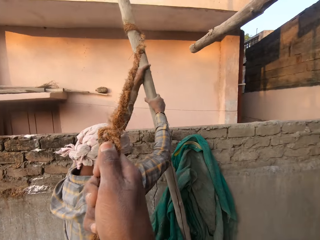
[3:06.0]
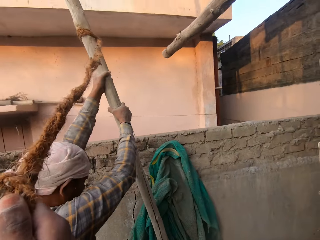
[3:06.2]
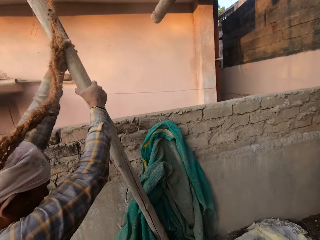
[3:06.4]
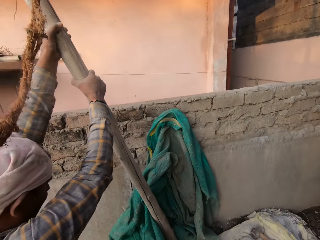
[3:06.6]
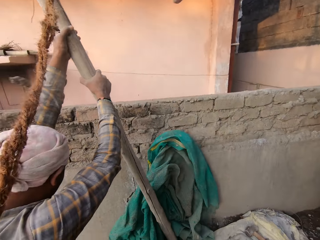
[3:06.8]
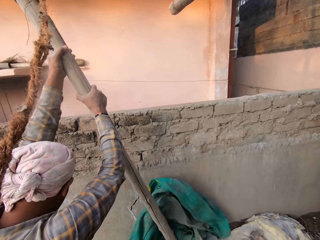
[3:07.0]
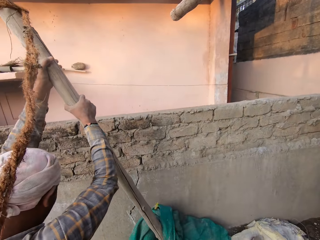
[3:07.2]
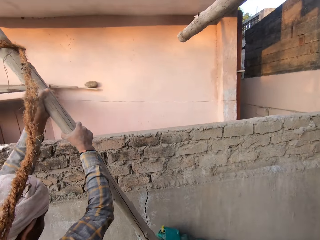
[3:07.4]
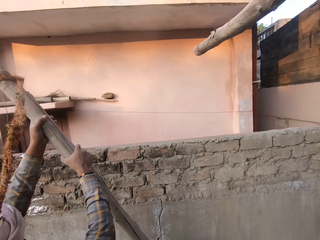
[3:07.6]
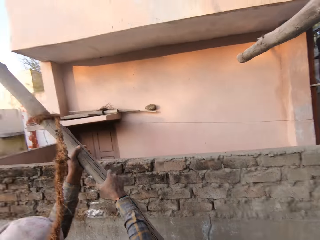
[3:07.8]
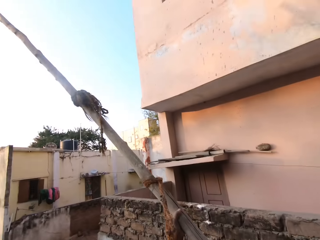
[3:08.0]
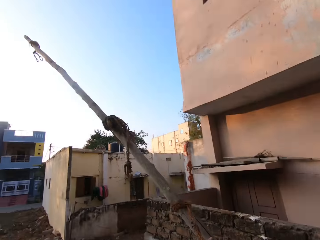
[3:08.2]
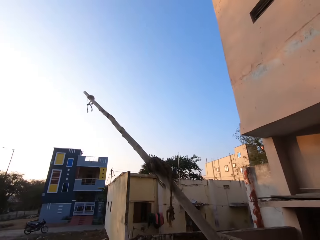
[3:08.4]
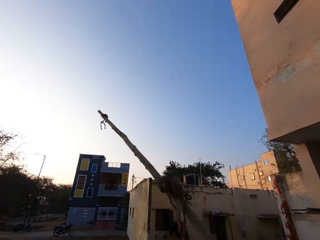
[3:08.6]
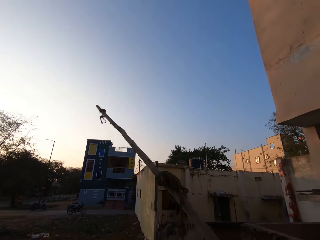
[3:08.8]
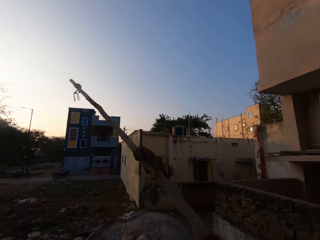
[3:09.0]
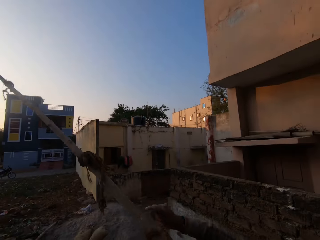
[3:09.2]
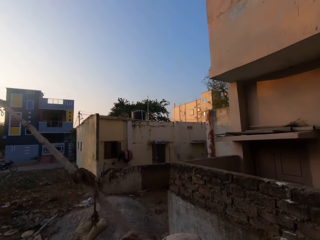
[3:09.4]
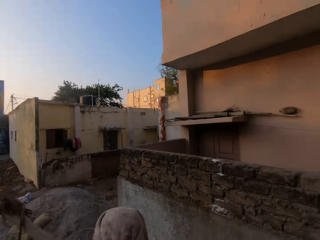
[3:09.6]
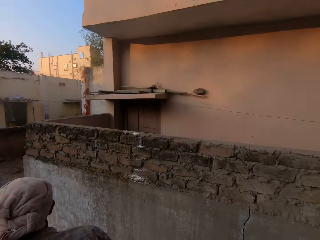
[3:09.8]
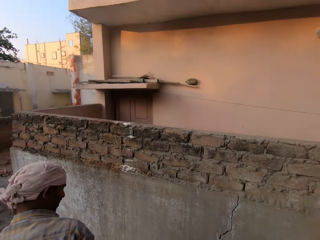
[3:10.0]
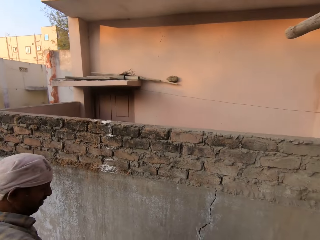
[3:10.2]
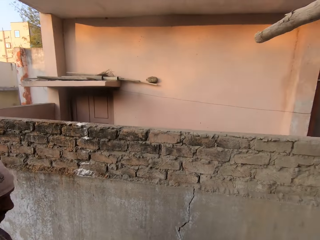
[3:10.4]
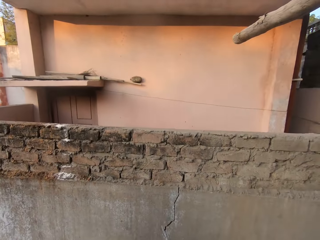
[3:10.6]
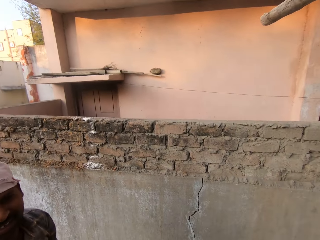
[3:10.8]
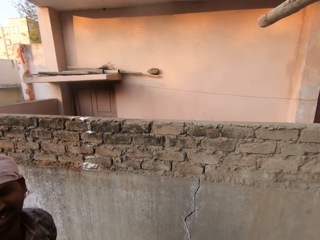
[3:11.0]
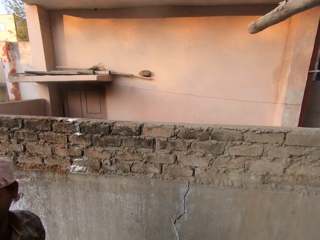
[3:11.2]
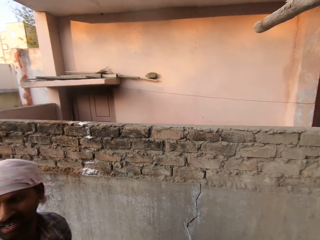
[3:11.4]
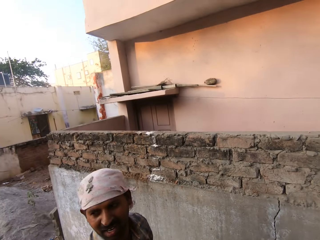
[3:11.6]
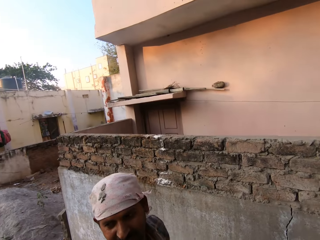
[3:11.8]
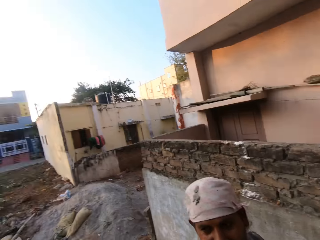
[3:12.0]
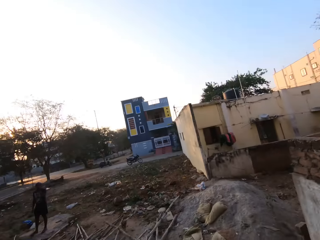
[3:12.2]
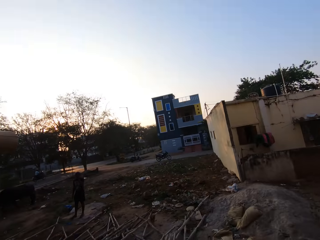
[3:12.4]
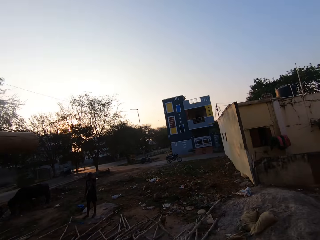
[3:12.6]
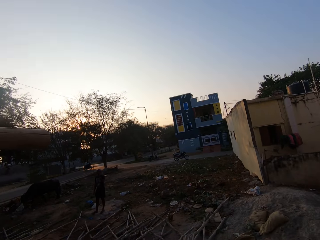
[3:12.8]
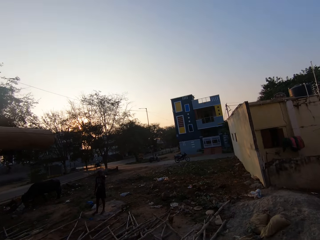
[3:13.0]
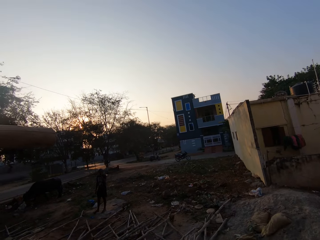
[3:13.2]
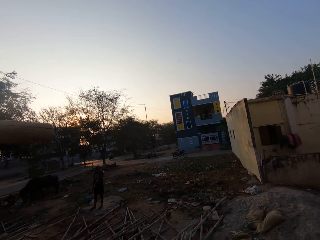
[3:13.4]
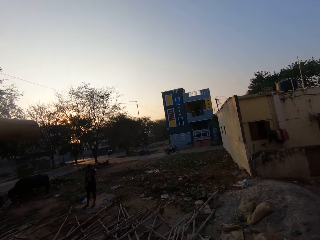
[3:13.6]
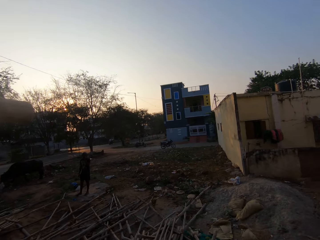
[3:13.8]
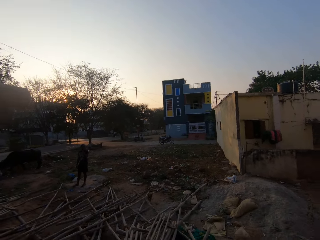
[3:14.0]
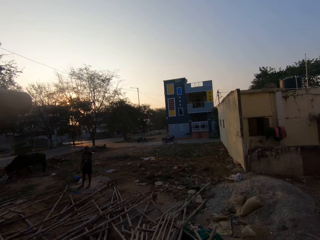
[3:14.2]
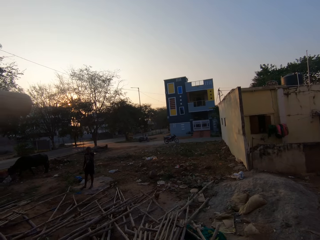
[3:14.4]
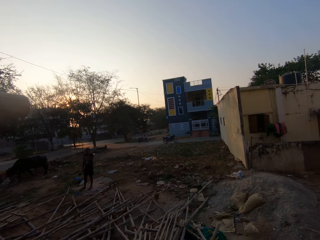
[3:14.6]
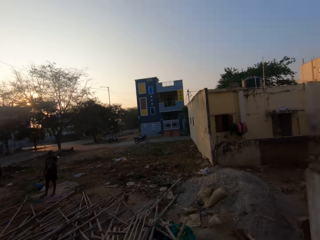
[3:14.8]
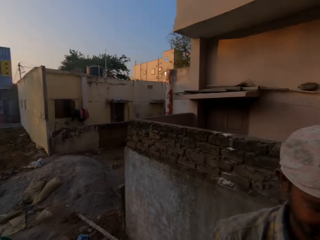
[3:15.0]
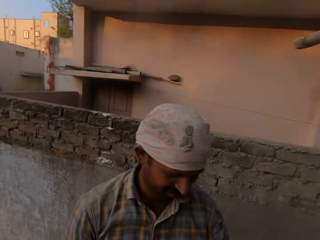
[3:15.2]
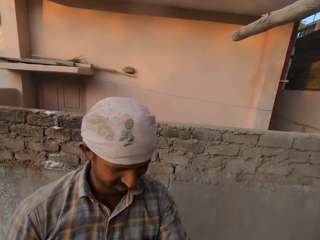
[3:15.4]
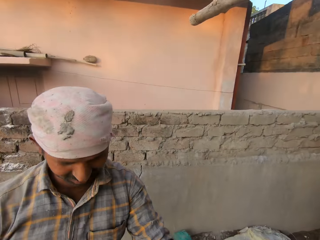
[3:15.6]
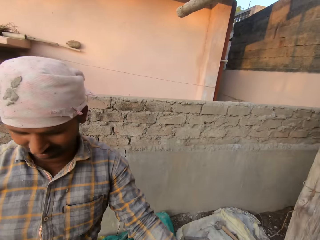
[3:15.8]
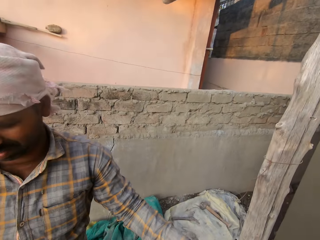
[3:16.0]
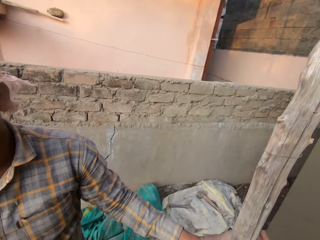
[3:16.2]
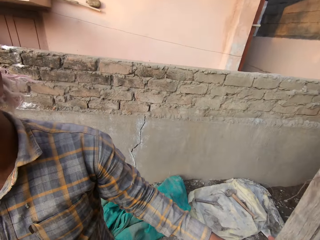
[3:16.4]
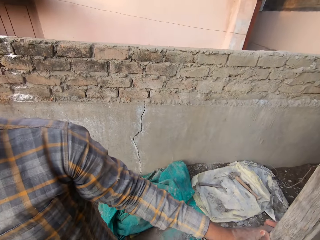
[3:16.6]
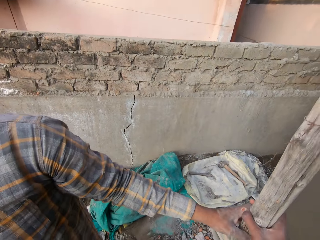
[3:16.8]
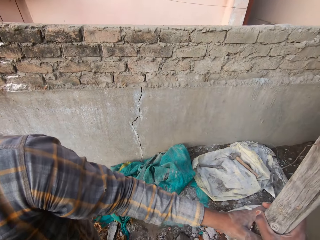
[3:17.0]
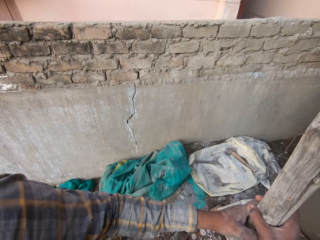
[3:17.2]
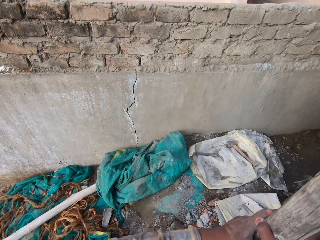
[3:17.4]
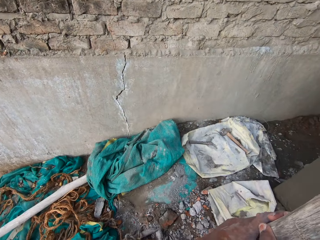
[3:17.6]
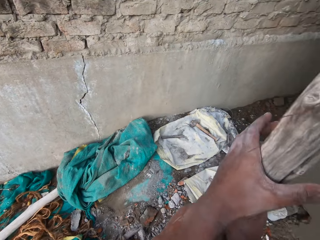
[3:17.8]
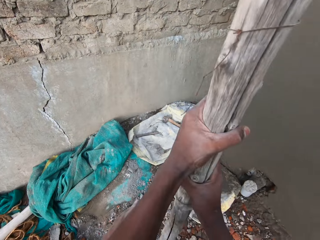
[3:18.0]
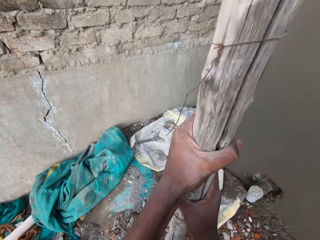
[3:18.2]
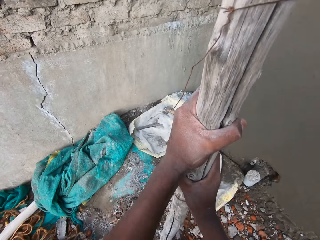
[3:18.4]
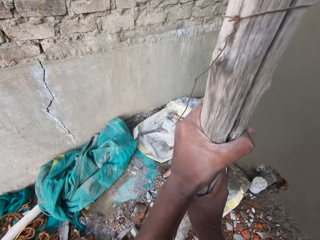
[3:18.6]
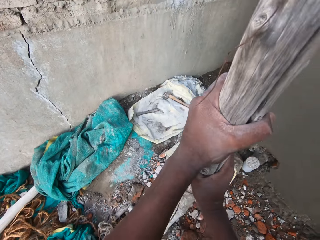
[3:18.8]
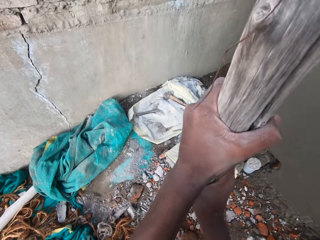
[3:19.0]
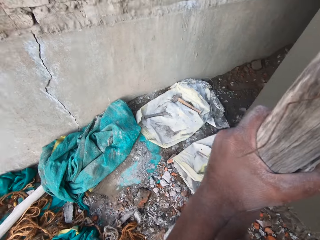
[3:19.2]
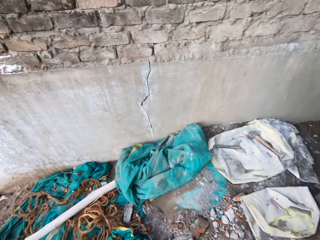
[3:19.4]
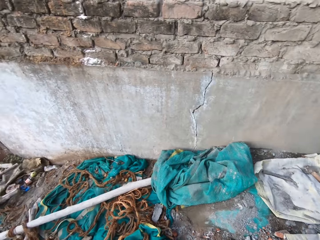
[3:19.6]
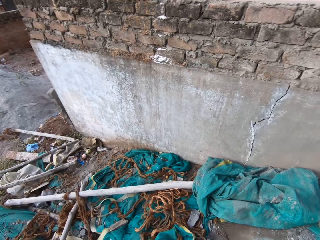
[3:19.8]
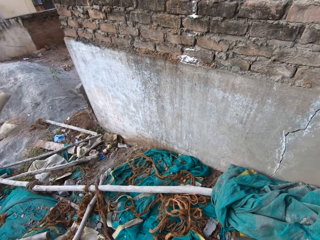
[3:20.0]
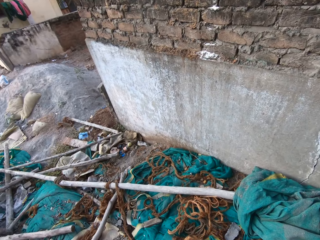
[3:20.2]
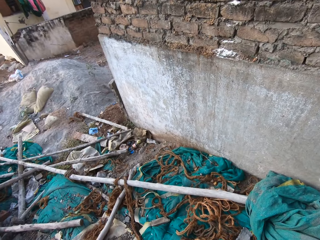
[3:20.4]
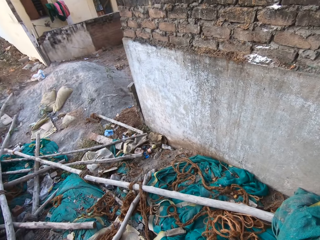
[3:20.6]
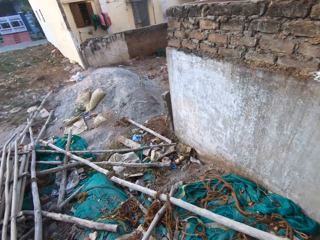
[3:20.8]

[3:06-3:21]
The man lowers the pole to the ground. The camera wearer interacts with the man. The man holds a scaffold wood with his left hand. The camera wearer pulls the scaffold wood with both hands. They shake a wooden pole.

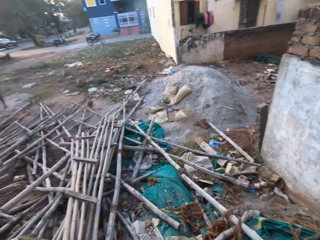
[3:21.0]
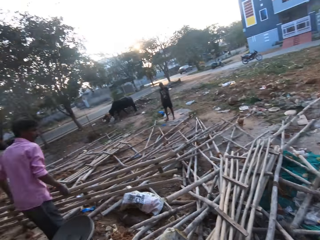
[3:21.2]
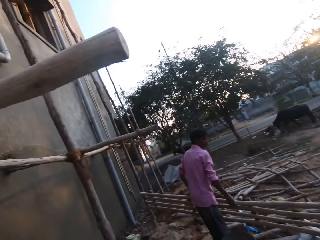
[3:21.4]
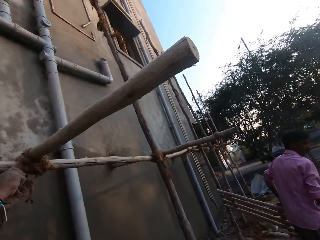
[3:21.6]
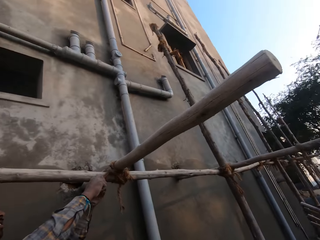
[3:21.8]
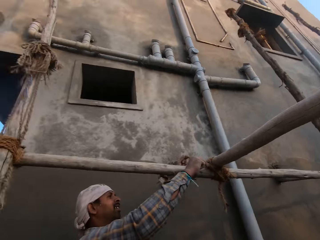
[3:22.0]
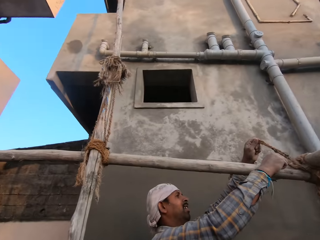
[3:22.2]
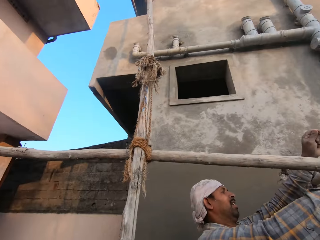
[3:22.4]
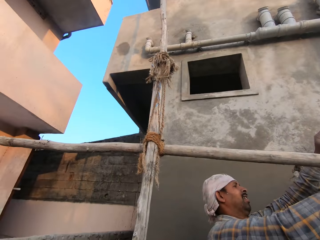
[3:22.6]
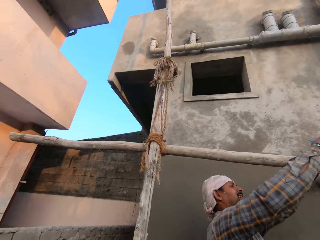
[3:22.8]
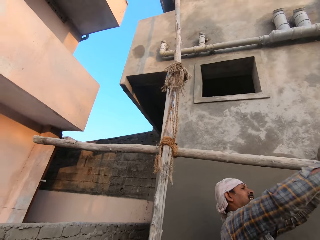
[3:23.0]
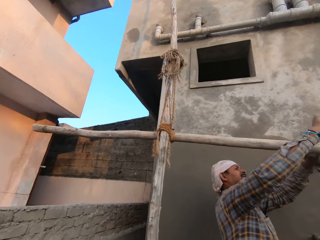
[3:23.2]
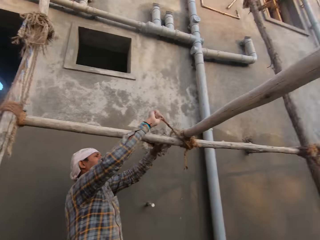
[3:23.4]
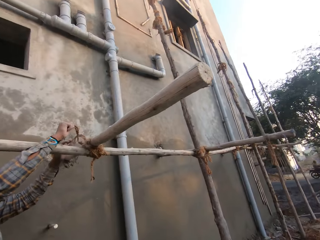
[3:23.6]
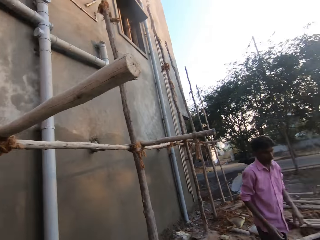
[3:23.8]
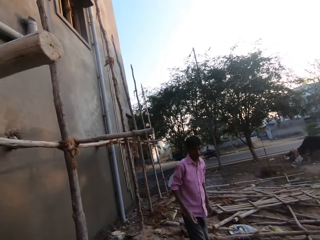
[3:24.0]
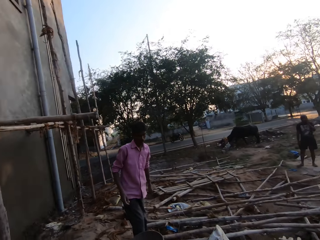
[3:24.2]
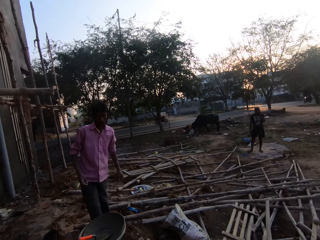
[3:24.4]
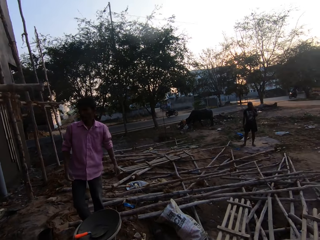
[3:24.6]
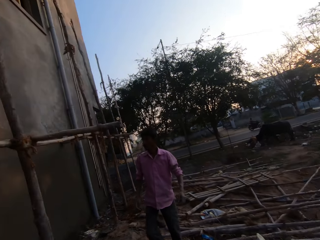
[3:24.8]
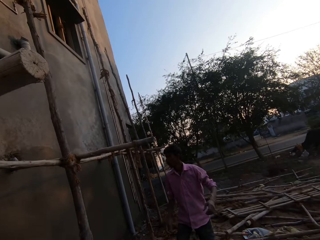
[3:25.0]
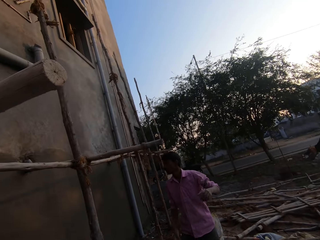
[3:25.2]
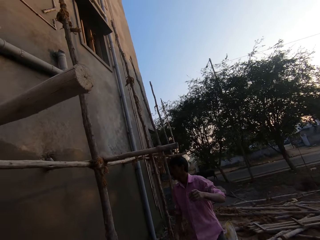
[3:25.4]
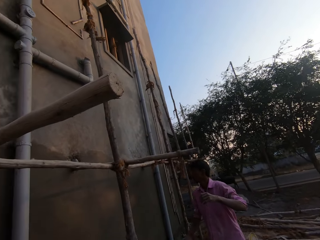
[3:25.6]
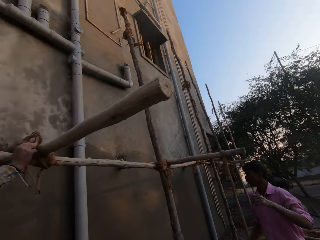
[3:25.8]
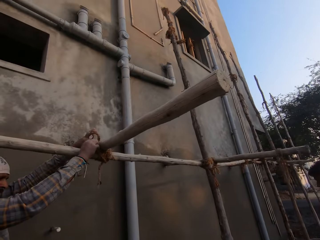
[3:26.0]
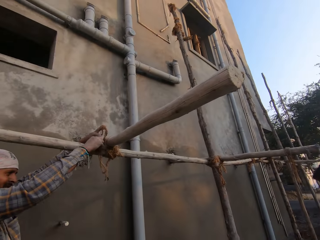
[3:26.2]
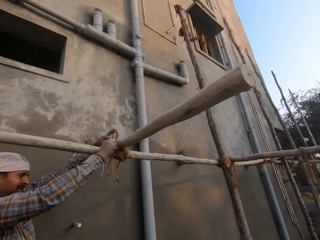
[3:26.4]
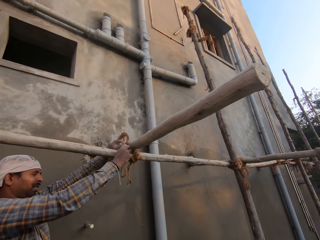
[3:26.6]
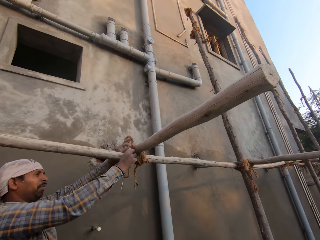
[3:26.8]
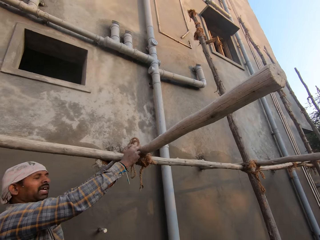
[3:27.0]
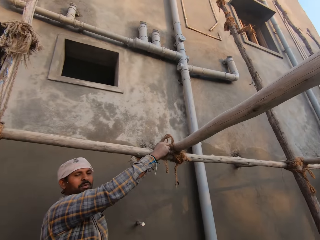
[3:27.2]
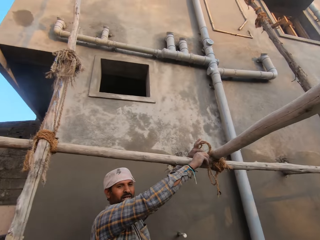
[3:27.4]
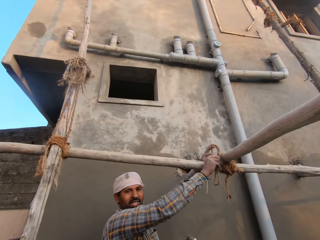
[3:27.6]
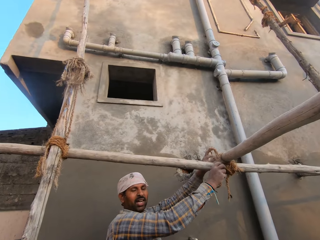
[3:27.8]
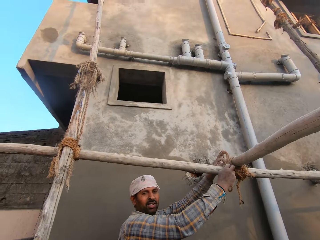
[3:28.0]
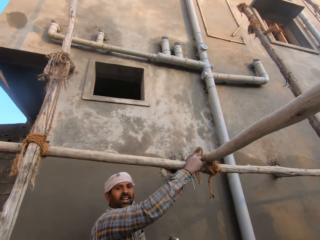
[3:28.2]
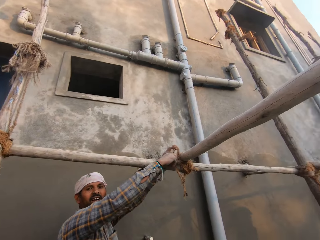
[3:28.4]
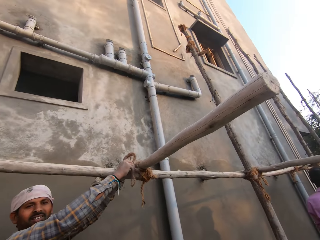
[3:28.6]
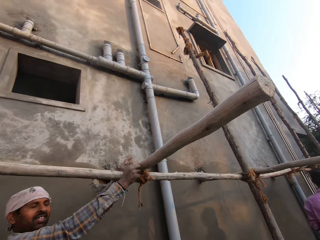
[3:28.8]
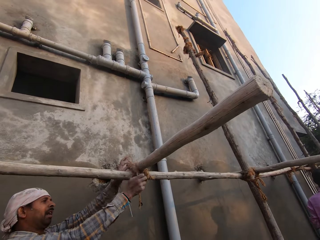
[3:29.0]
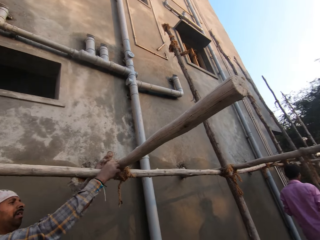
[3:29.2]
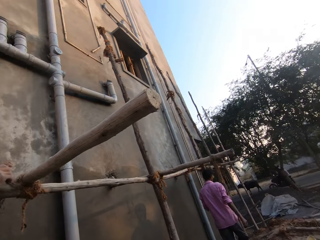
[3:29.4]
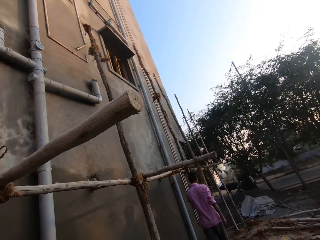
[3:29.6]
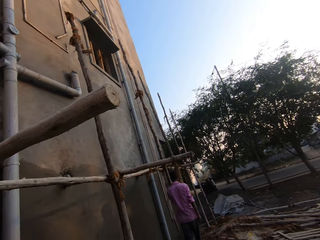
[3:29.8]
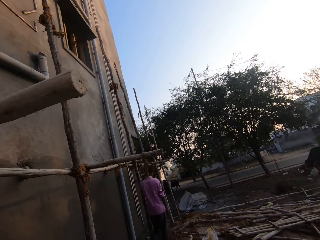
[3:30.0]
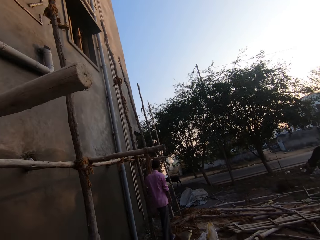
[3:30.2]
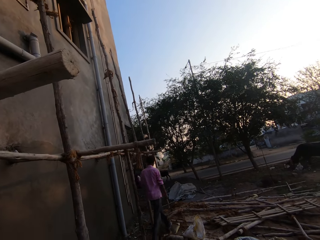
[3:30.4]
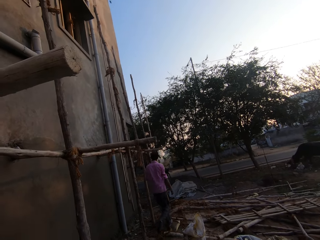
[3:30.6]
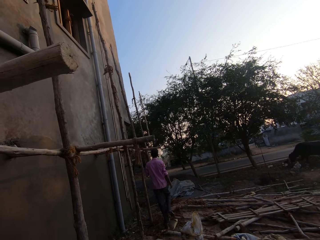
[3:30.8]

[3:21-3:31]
The camera wearer looks around the building. A man drops the wooden ladder in his hand on the ground. Another man unties a rope around the scaffolding woods. The camera wearer looks around the building site. They interact with the other man.
